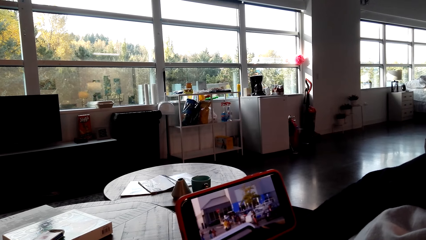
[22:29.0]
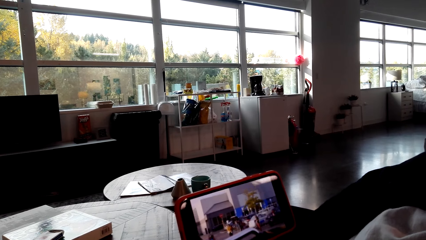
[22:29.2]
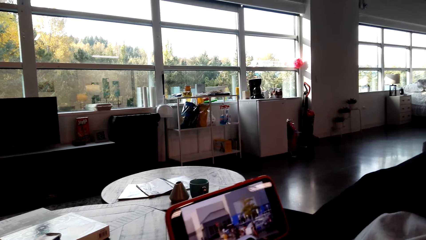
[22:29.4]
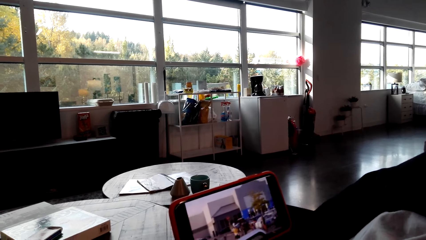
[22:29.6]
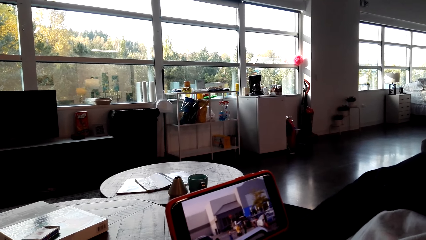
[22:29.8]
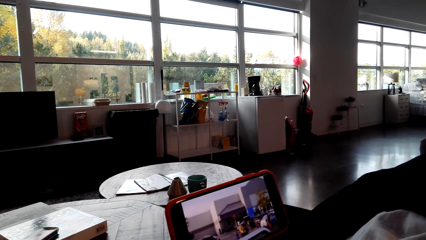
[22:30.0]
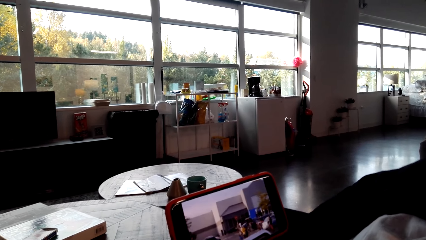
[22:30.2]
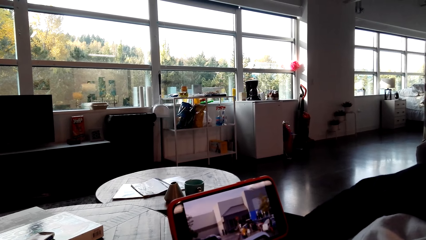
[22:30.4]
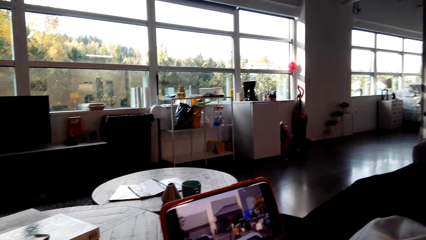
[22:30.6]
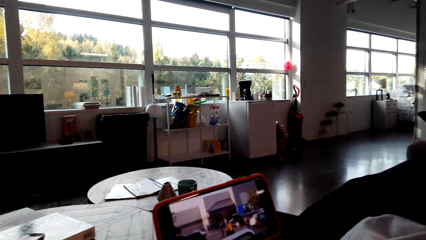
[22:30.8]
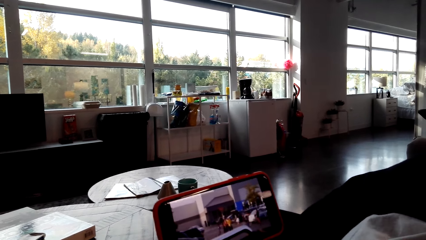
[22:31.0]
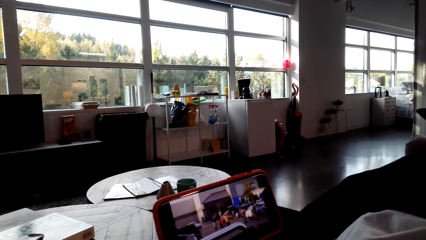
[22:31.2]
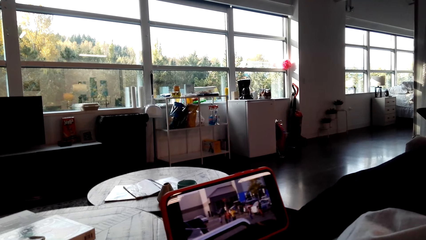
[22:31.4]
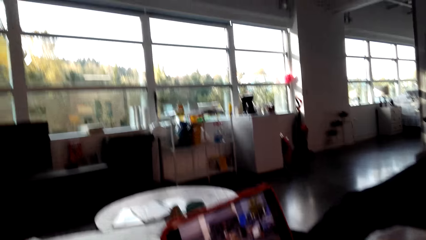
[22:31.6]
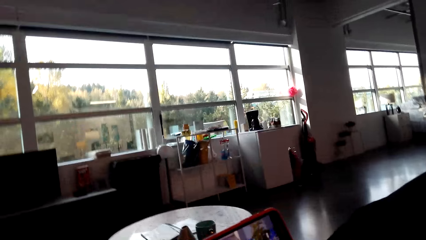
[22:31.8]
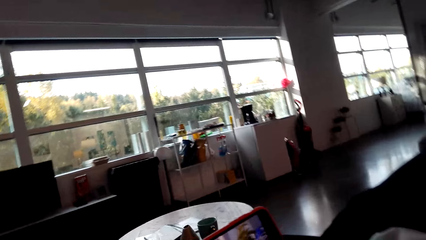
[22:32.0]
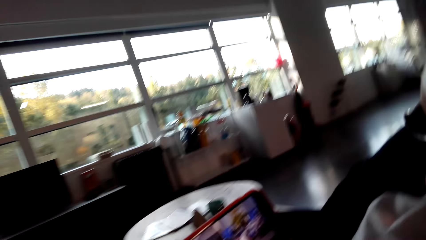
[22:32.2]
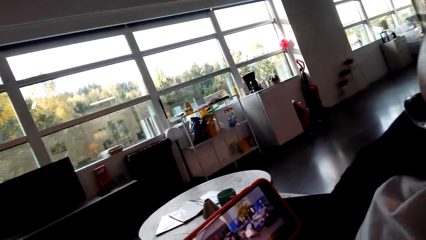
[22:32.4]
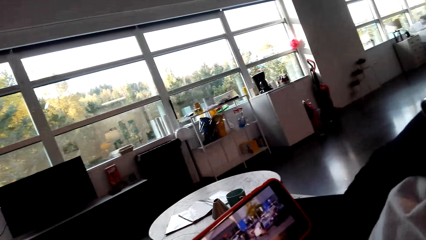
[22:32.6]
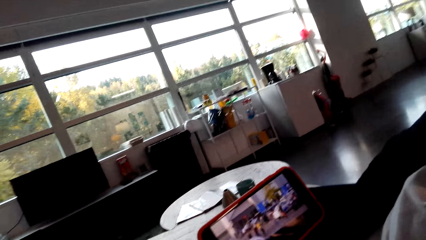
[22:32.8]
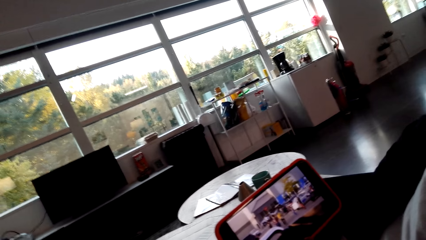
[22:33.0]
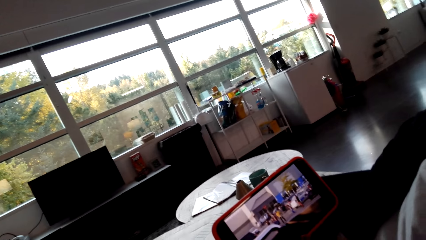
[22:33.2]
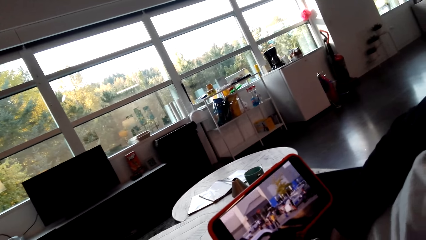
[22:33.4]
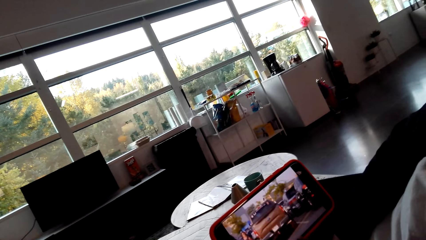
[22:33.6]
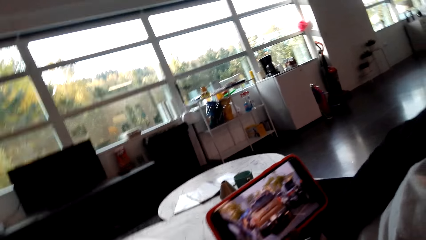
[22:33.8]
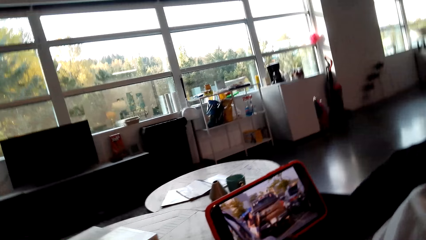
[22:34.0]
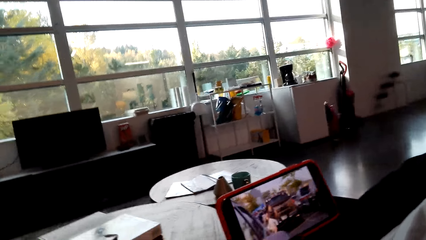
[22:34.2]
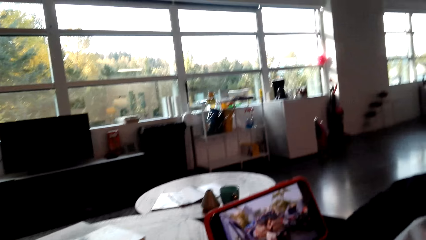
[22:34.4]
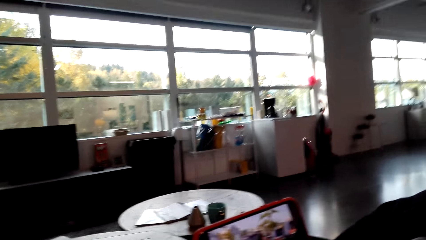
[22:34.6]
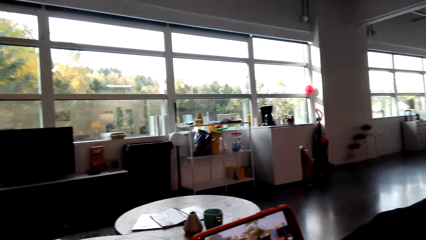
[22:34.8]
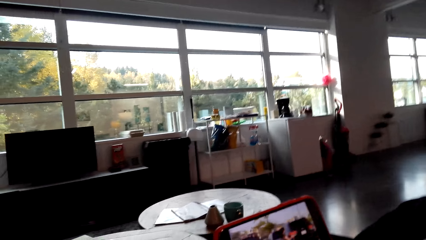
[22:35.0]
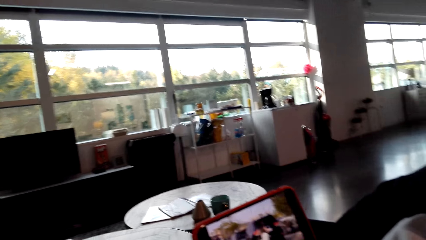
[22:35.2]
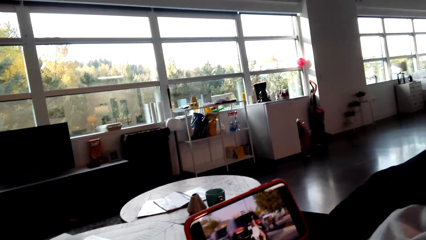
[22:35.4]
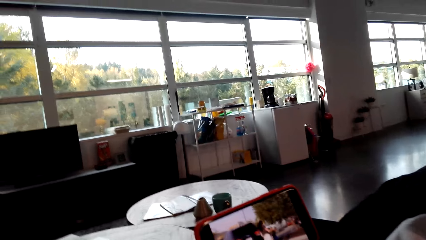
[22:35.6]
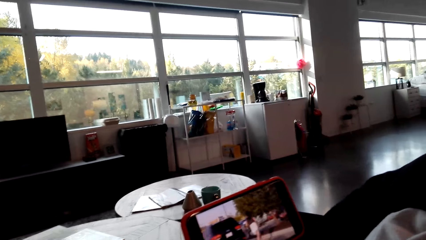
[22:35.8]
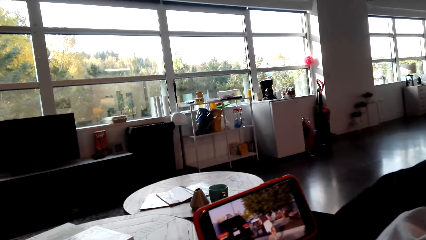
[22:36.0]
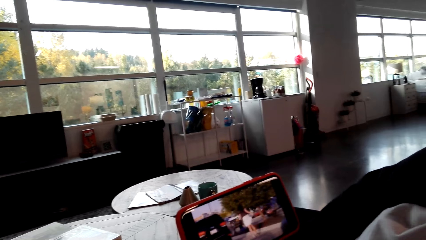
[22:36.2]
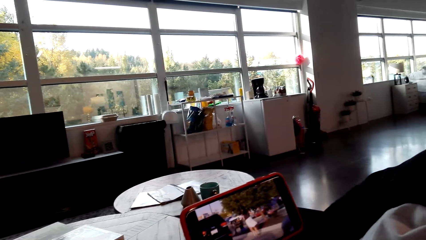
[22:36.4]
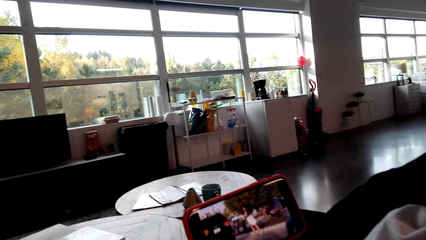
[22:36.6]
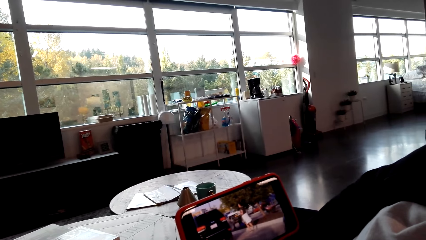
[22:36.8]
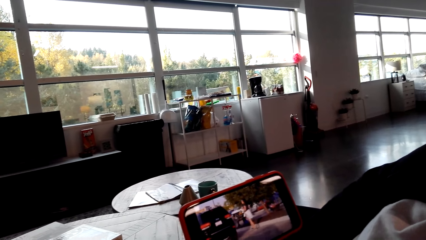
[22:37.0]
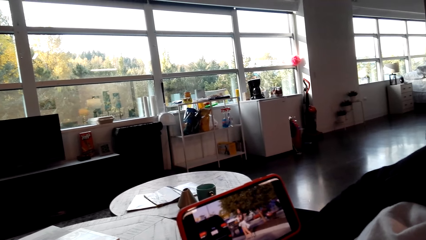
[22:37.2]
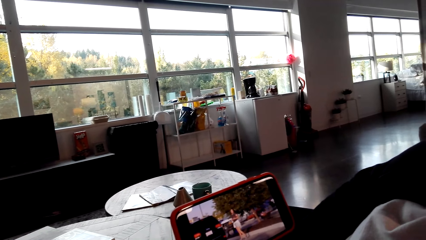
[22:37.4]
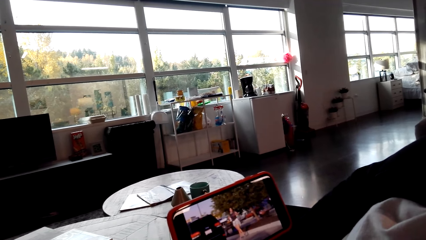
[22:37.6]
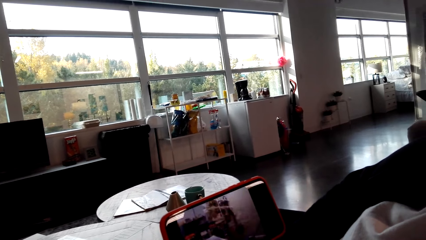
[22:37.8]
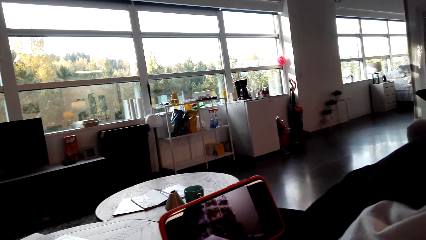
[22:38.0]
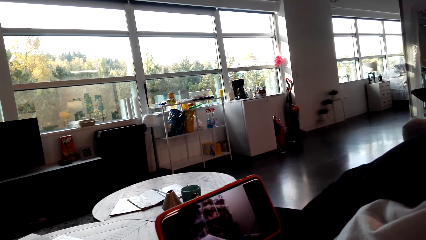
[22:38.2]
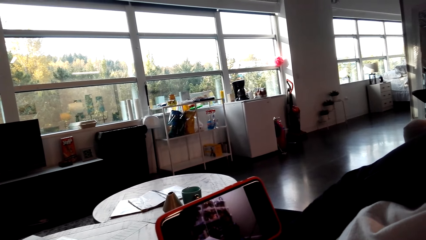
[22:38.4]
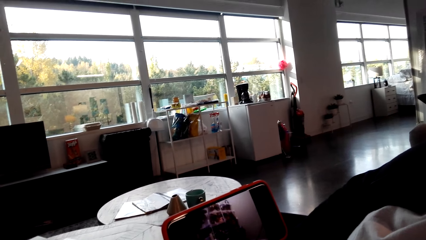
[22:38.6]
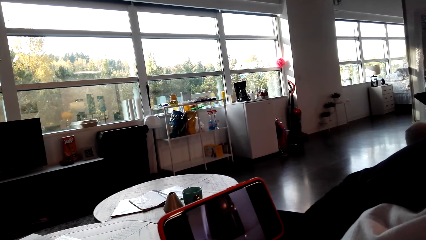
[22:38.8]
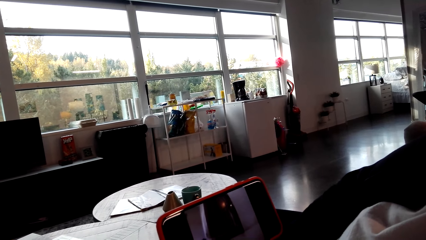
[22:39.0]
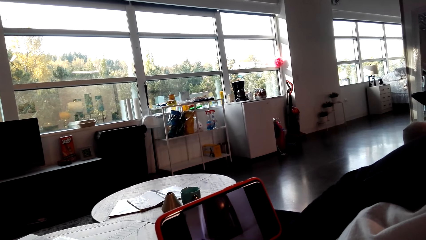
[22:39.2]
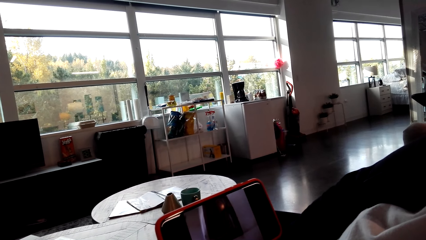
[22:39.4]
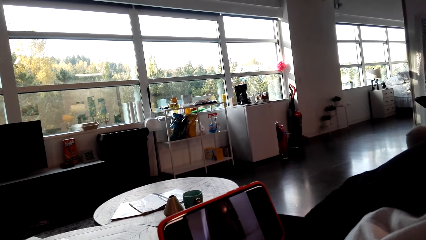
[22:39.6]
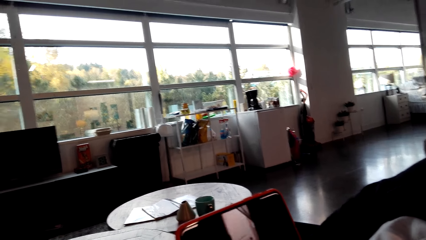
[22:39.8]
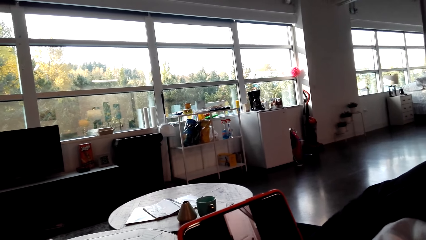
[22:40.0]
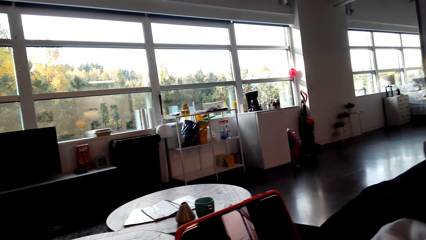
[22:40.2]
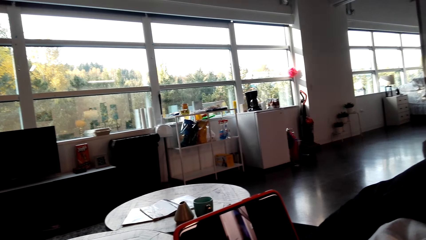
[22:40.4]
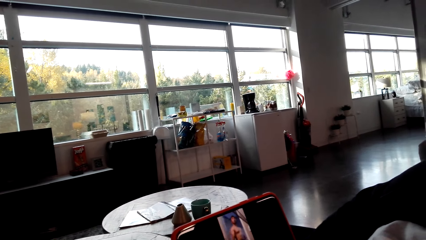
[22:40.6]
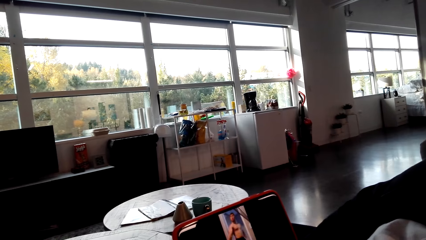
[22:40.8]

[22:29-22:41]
The camera wearer moves his body. He talks to a lady. He looks at the phone.

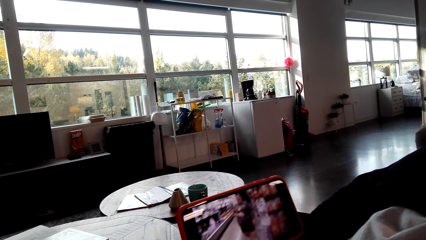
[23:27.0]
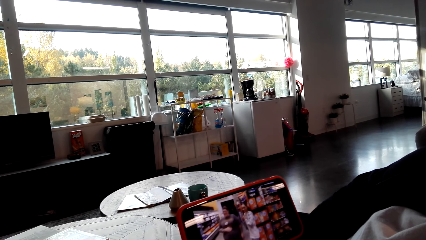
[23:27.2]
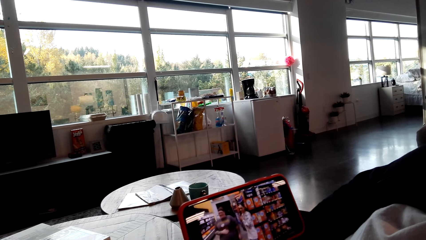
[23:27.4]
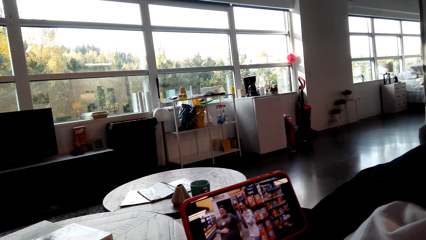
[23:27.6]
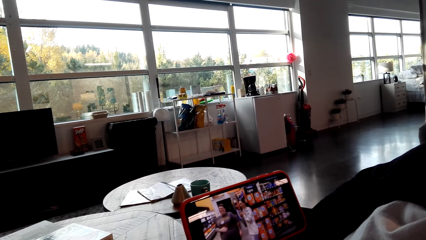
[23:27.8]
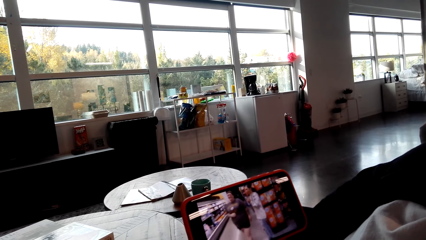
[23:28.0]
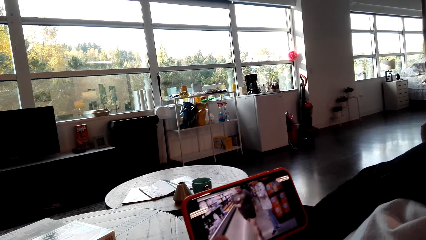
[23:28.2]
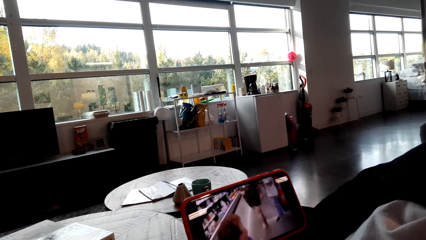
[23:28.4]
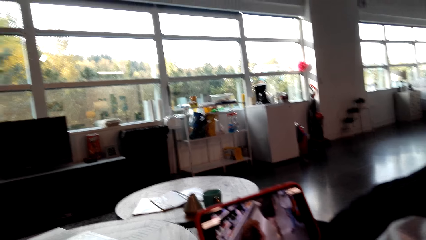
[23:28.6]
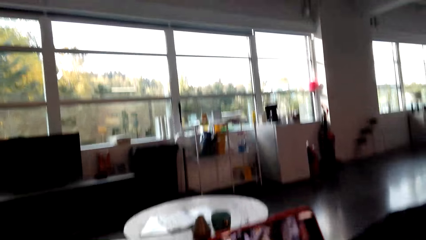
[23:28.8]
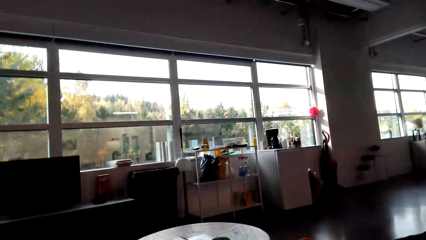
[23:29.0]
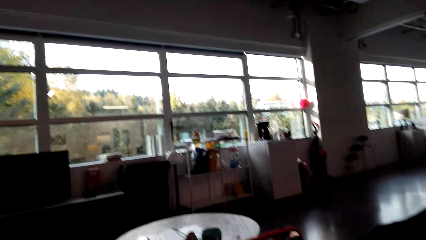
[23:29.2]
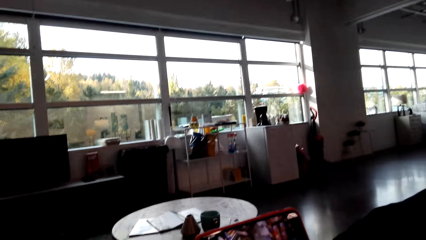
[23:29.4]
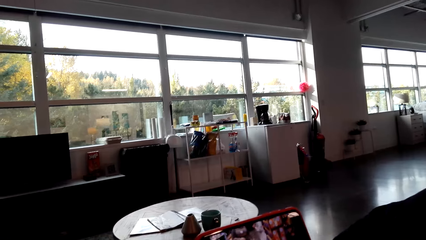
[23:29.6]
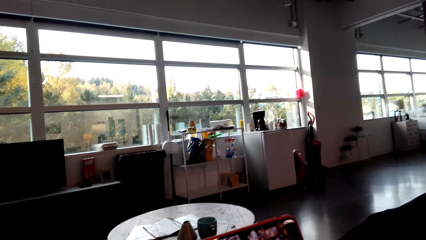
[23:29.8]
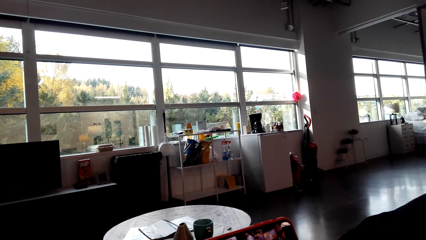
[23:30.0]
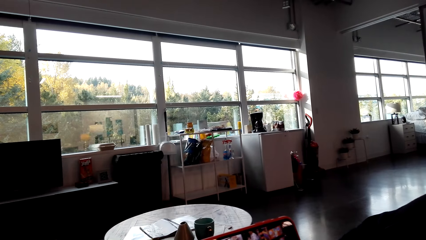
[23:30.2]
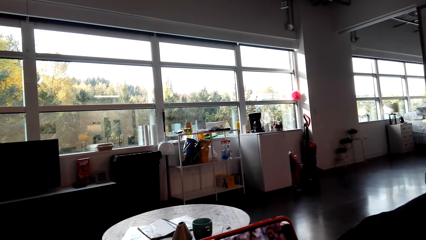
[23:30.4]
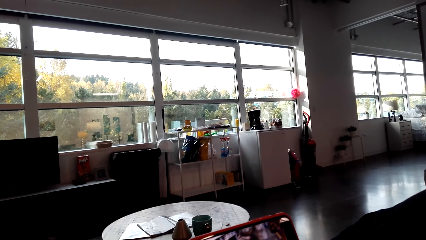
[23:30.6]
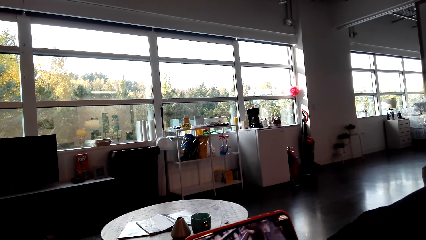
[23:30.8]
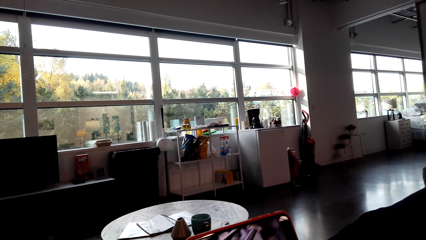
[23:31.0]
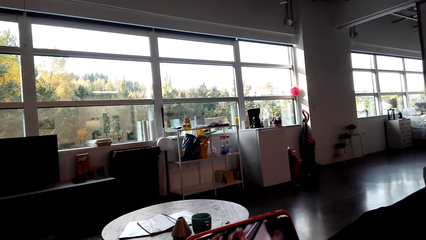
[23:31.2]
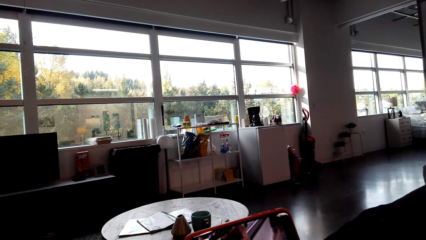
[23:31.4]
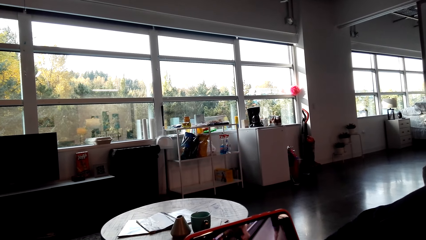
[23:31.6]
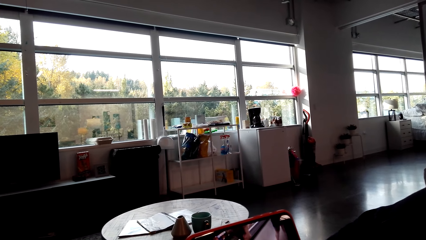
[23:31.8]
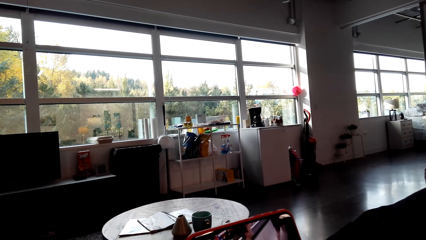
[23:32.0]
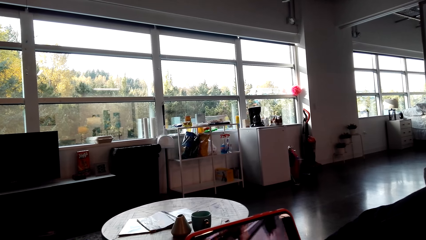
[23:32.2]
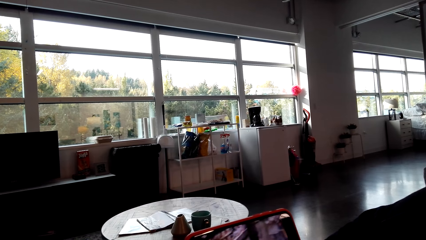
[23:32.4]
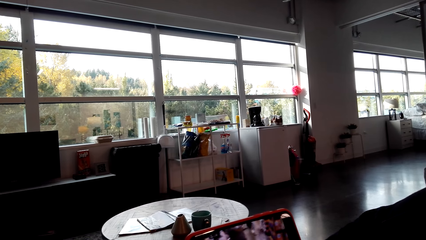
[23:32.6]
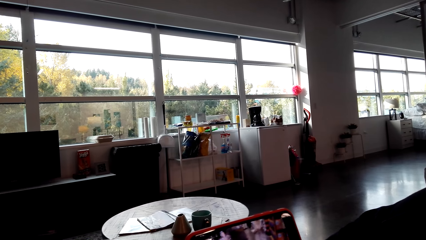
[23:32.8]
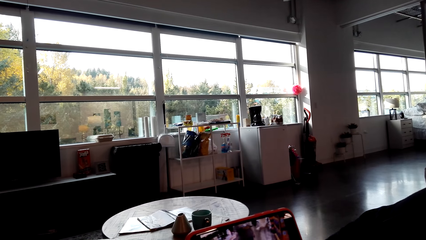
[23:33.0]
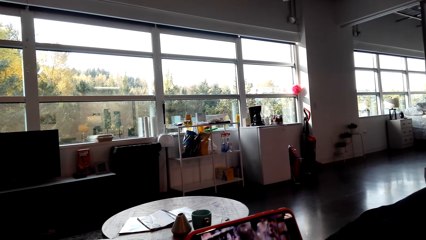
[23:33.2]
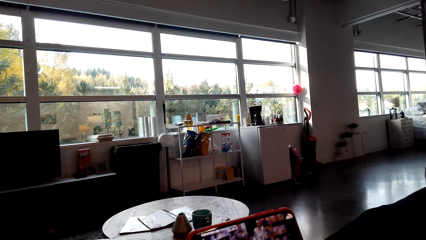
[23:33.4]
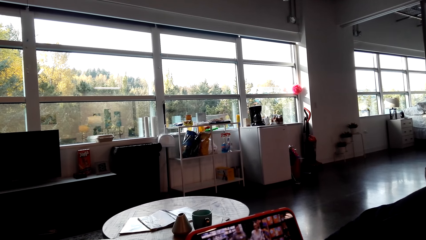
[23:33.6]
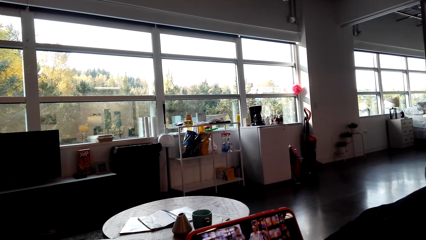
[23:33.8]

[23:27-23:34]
The camera wearer moves his head.
